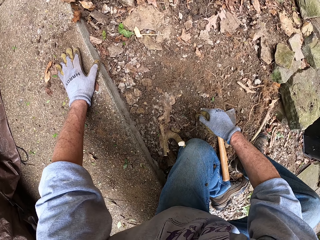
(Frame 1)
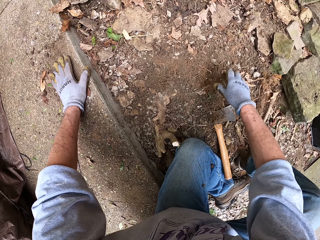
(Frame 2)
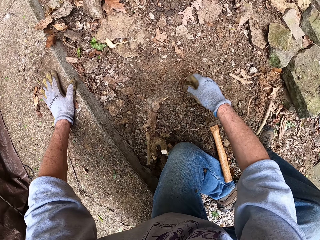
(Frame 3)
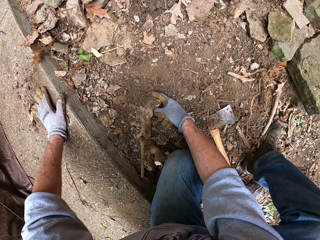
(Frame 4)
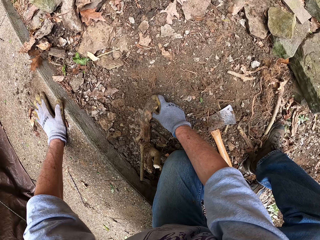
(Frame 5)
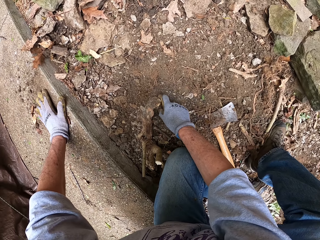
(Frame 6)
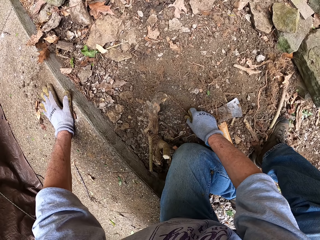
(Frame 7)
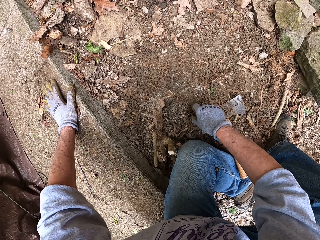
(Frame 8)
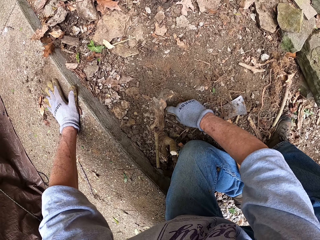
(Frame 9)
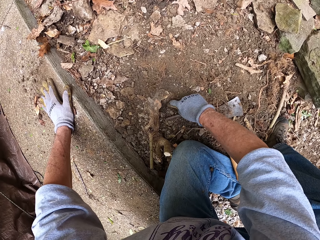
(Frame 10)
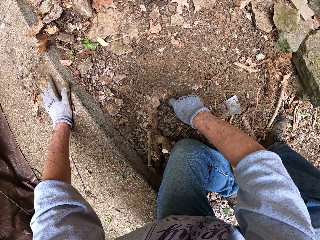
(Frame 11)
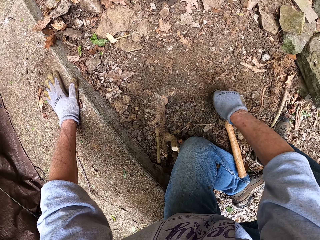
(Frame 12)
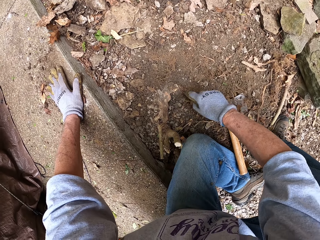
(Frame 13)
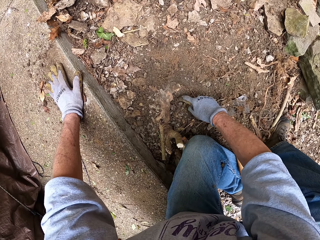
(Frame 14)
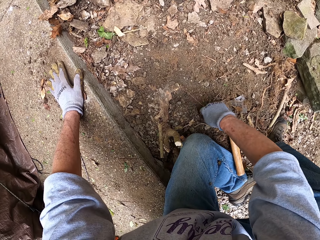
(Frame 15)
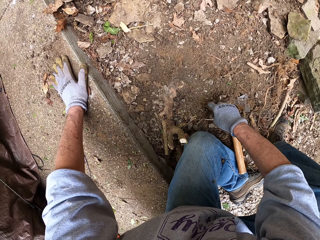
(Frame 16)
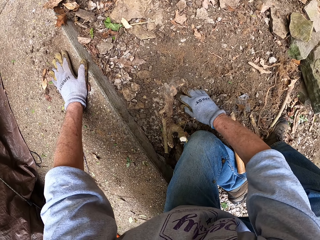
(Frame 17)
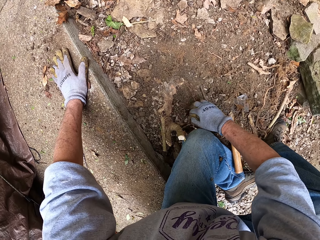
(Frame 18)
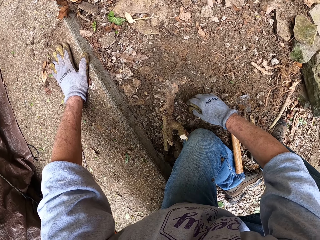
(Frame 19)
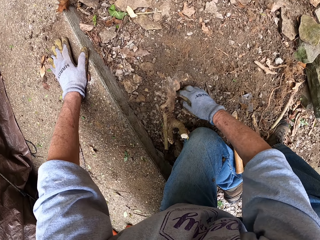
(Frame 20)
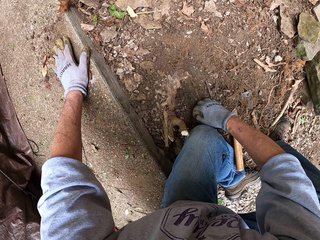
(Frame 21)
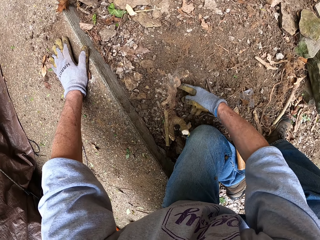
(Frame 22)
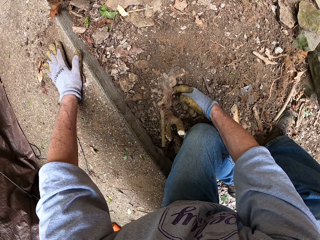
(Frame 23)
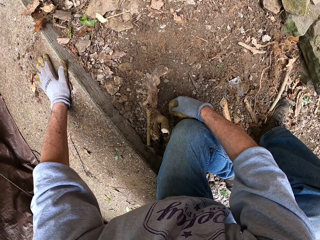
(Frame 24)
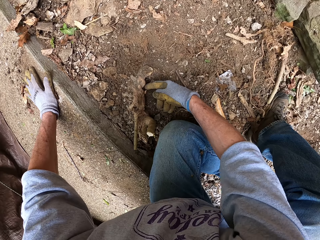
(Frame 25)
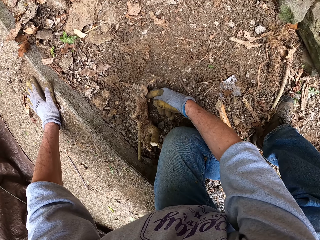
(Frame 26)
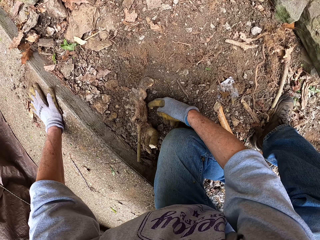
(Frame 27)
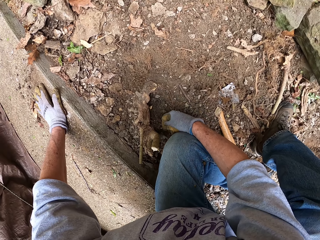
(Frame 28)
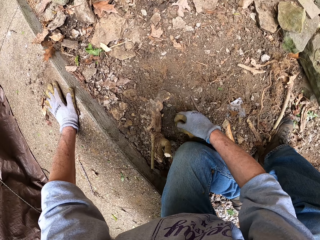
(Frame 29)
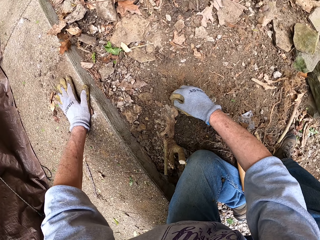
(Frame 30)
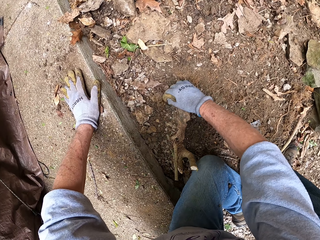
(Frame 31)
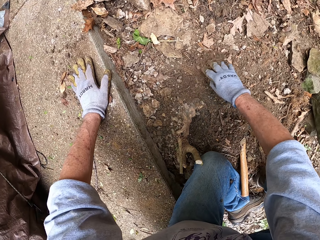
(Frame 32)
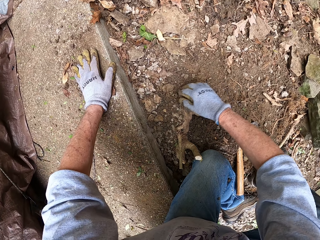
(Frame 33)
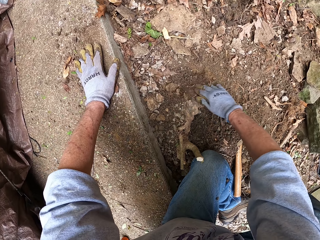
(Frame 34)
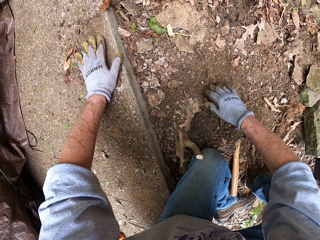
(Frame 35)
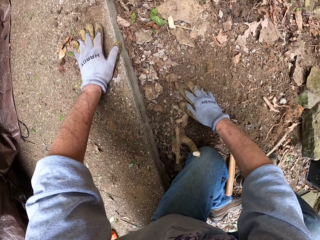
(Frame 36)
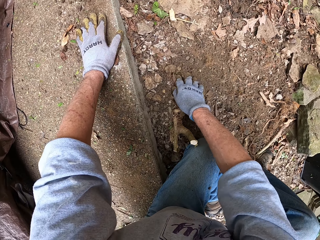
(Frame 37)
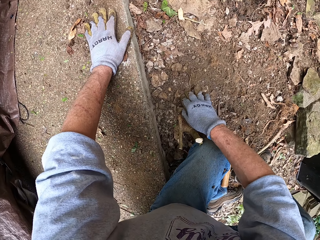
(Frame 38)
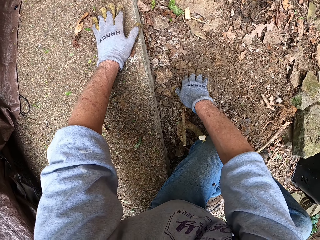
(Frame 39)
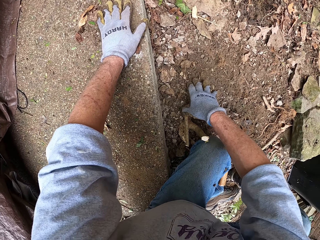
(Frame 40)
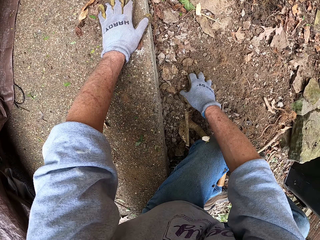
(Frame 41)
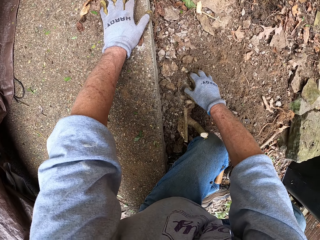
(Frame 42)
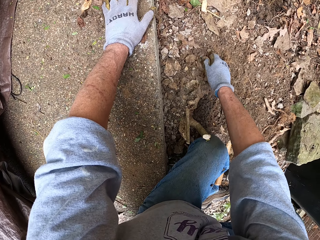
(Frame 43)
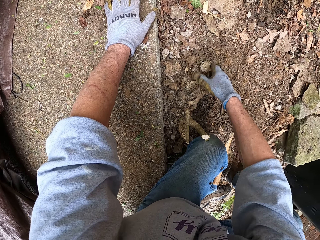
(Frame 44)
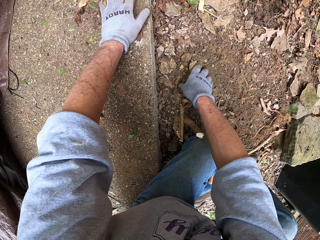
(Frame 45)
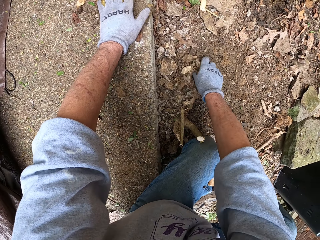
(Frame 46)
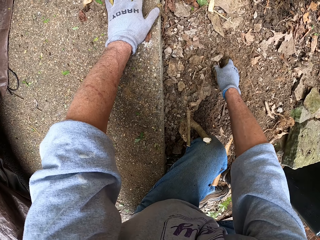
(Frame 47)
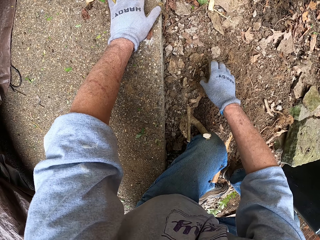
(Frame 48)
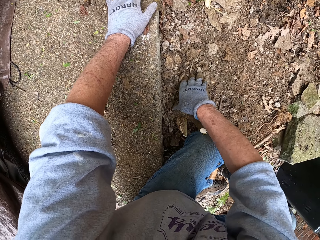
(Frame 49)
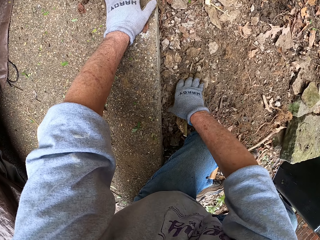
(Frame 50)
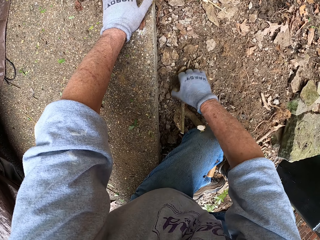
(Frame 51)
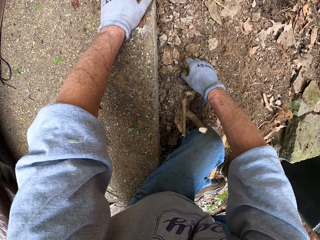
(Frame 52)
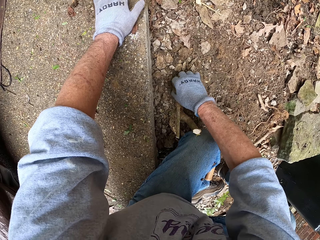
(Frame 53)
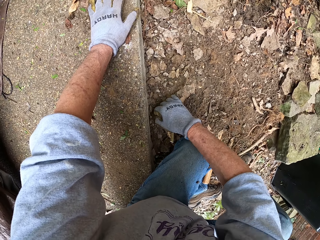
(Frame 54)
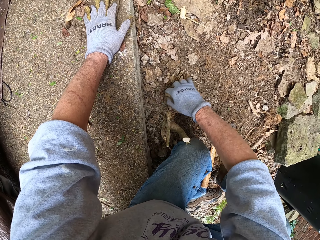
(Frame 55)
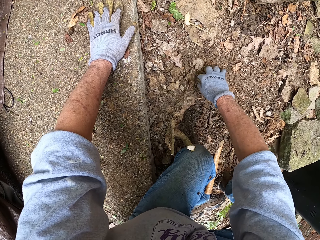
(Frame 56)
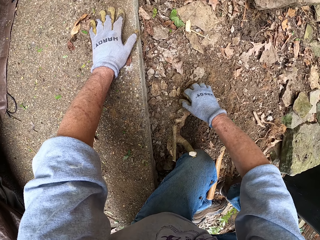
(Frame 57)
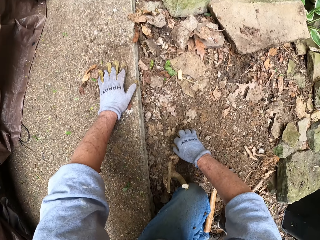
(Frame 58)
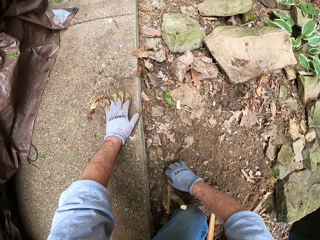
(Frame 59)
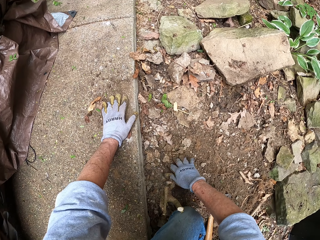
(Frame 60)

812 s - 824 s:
The camera wearer clears the ground around the stump with his right hand. He removes the sand from the roots.

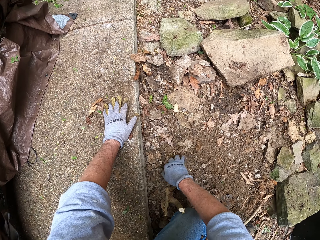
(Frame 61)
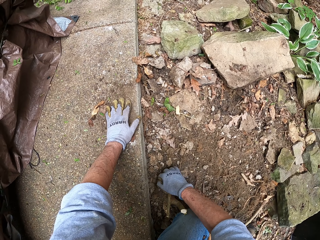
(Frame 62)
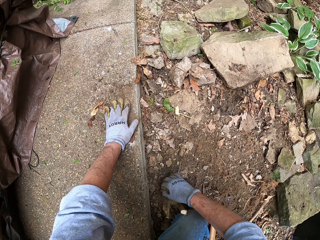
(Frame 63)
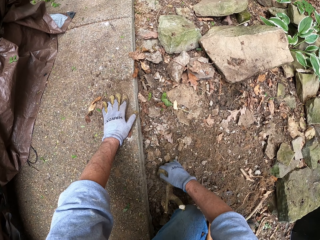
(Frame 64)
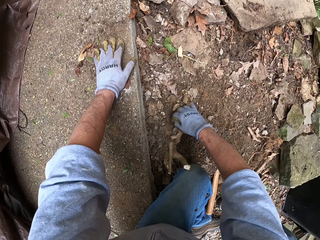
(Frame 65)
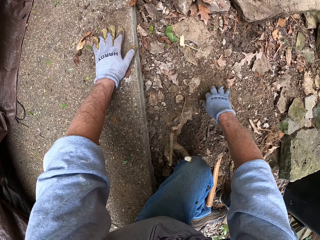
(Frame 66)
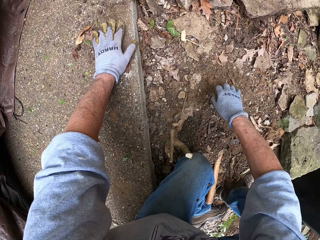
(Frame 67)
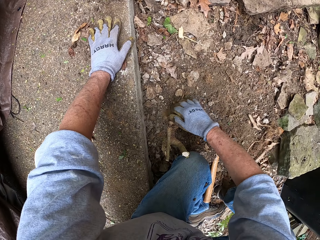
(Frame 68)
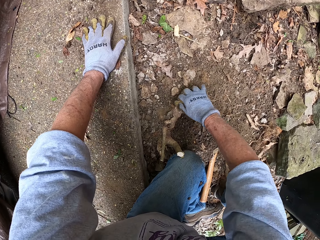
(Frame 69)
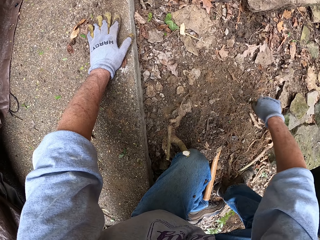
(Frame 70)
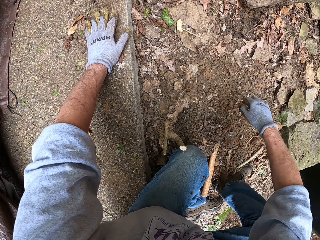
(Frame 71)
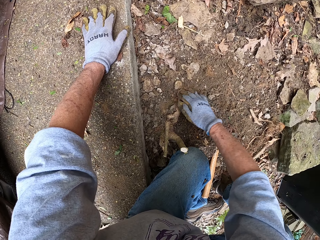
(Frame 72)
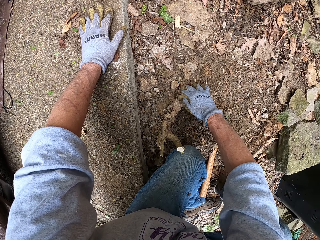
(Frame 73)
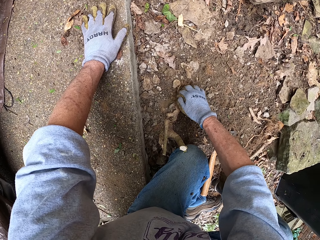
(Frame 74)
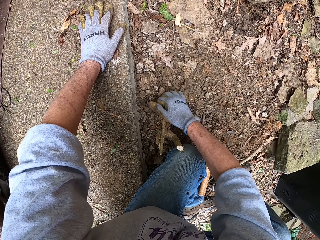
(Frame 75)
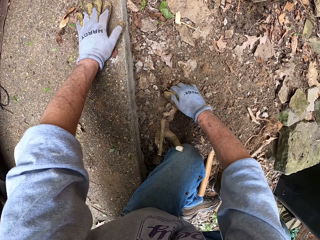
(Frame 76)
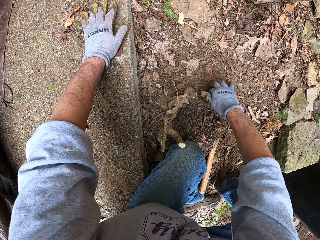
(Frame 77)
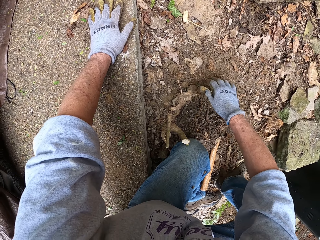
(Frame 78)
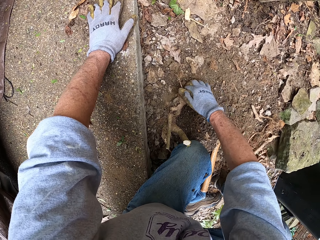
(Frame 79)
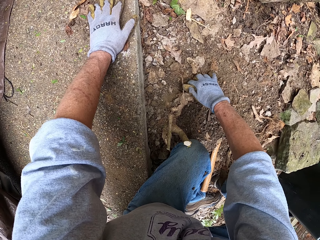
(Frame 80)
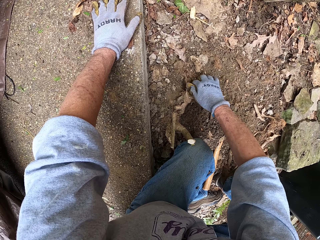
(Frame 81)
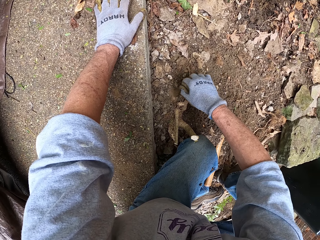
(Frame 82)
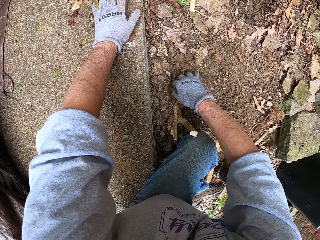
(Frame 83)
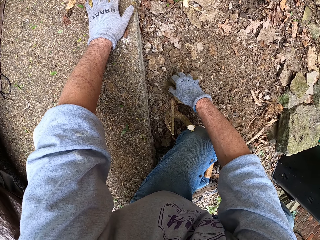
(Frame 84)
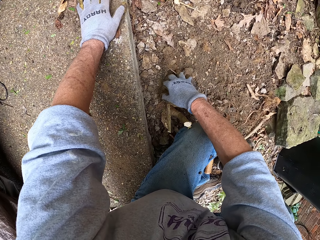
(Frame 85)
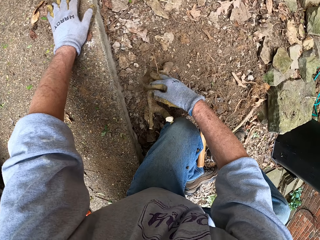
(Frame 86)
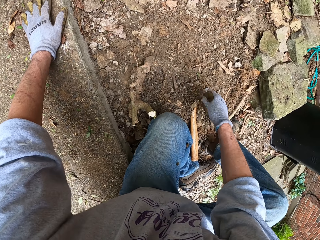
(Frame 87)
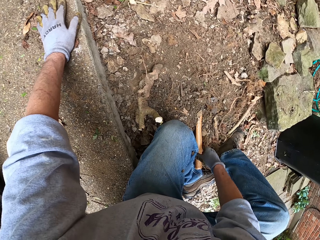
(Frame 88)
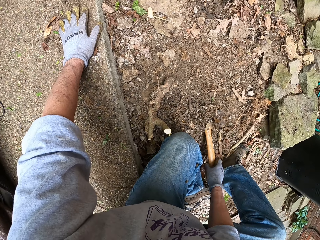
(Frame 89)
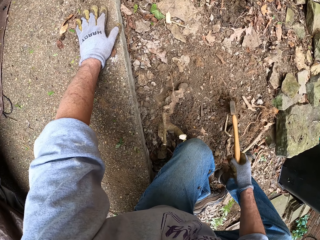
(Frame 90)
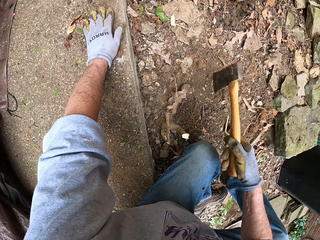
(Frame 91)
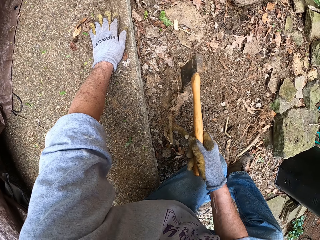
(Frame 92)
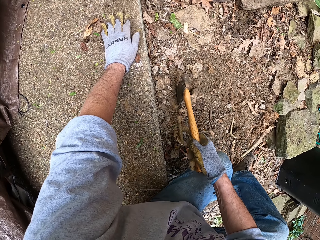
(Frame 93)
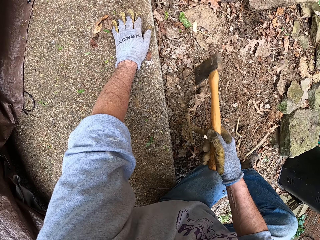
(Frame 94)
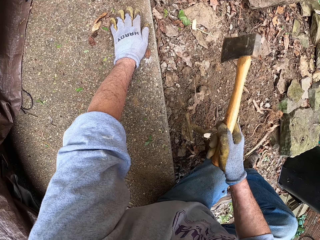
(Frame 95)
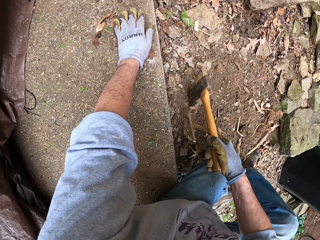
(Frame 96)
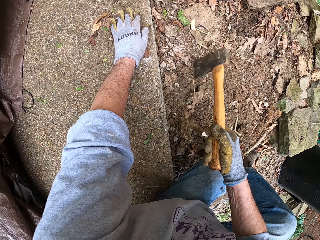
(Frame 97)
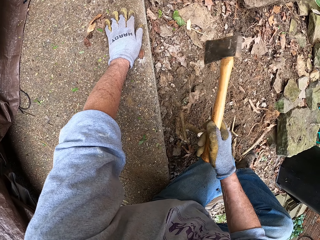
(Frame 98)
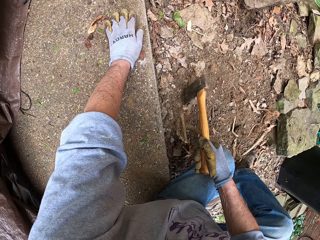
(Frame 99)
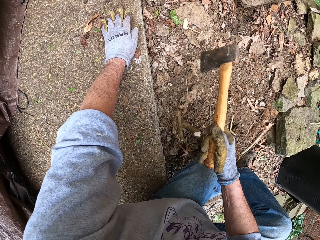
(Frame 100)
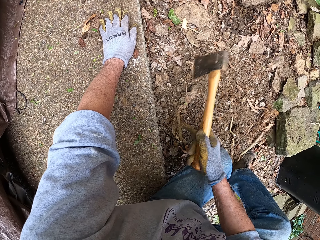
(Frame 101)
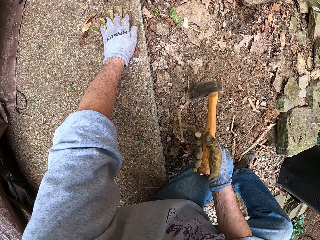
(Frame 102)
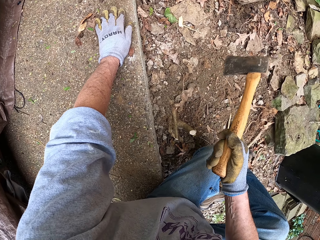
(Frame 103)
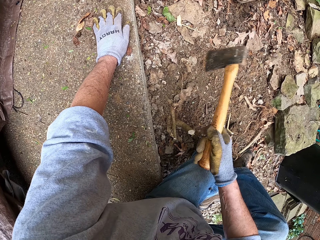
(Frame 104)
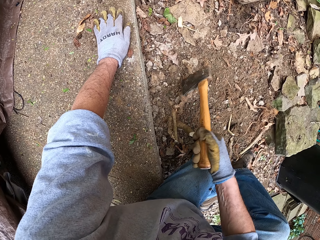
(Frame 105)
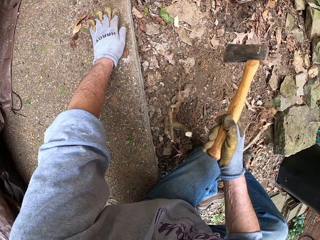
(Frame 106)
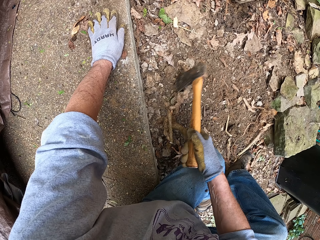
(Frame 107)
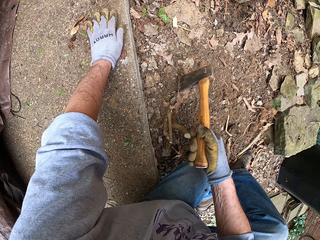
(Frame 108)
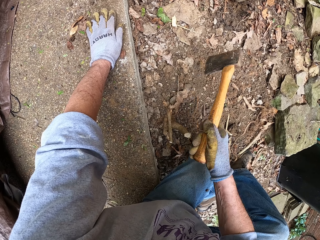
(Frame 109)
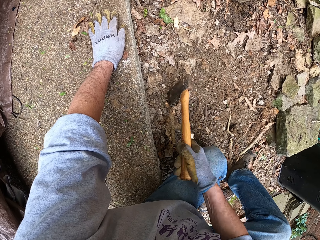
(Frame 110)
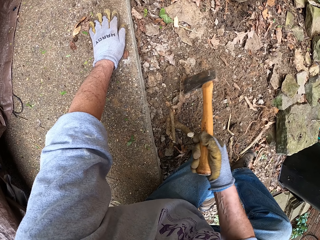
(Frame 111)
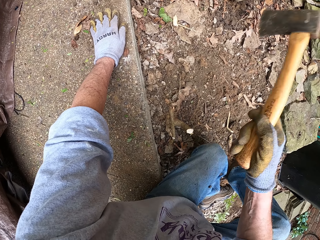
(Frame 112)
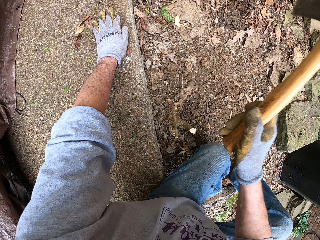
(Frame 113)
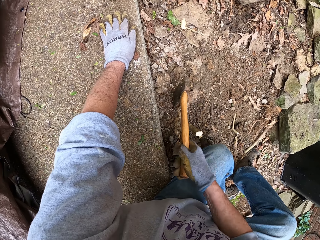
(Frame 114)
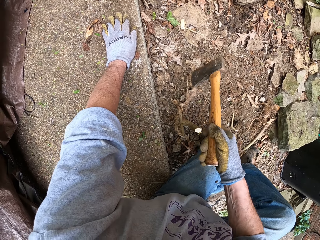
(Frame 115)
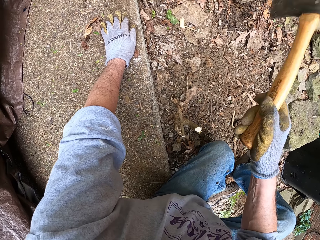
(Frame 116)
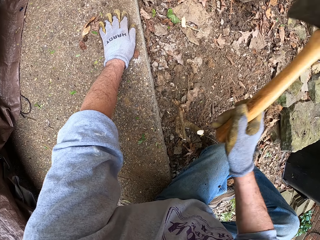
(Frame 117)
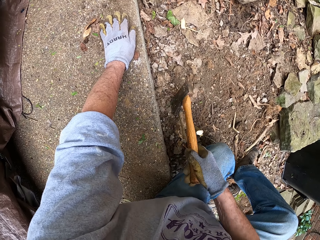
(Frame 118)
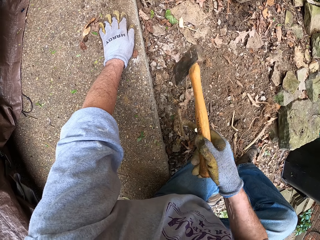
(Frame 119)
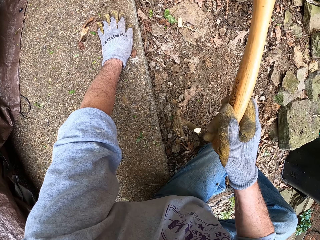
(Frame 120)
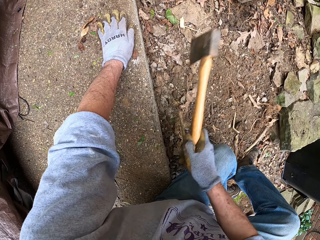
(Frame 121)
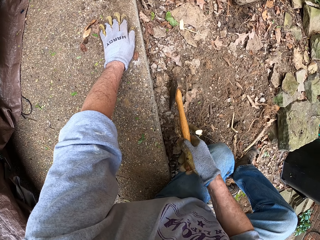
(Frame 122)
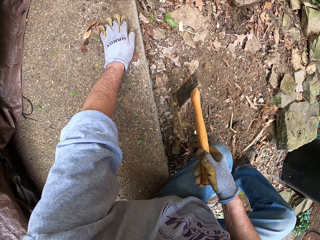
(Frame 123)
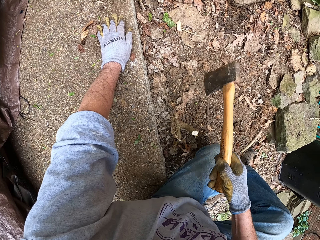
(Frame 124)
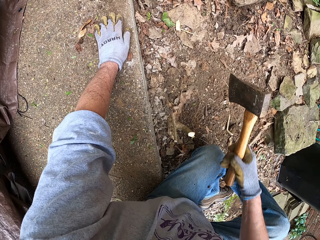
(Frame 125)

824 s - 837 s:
The camera wearer picks up an axe from the floor with his right hand. He cuts some root of the stump from the ground with the axe.
